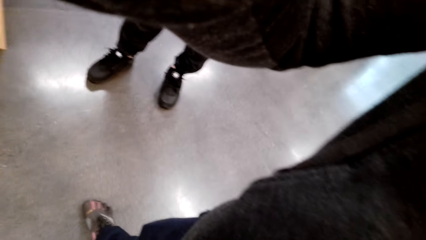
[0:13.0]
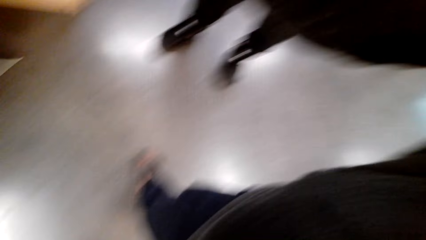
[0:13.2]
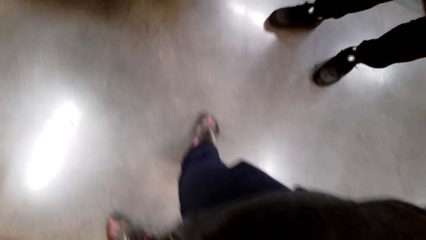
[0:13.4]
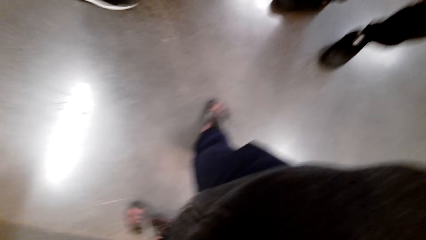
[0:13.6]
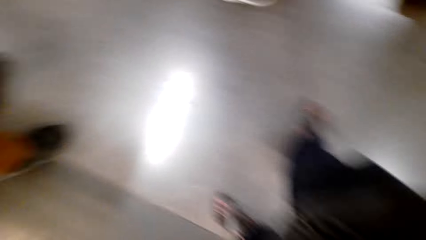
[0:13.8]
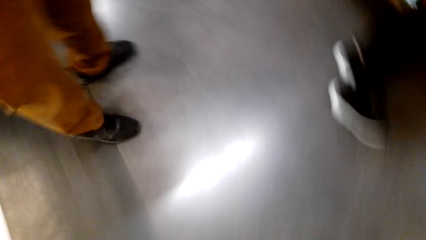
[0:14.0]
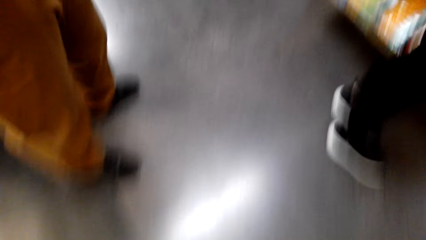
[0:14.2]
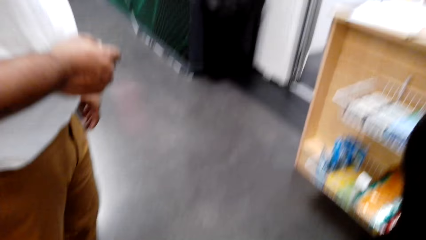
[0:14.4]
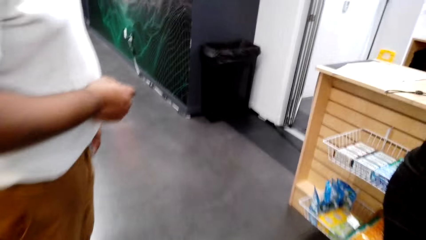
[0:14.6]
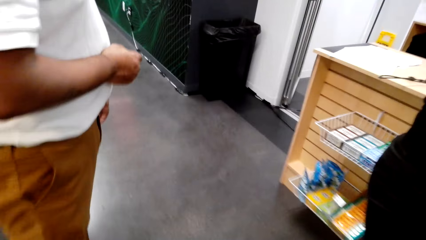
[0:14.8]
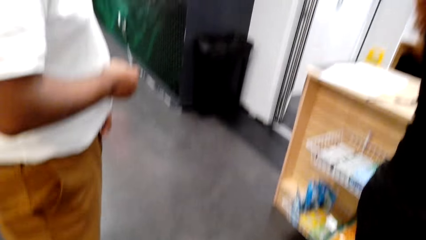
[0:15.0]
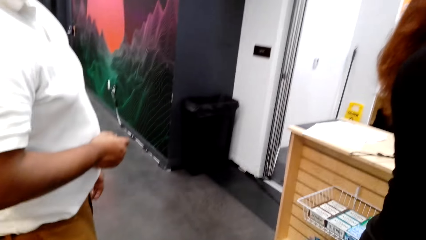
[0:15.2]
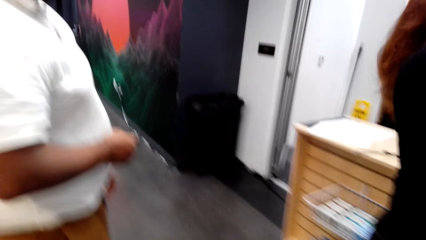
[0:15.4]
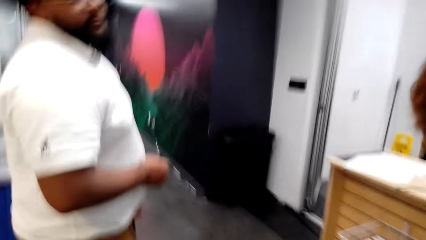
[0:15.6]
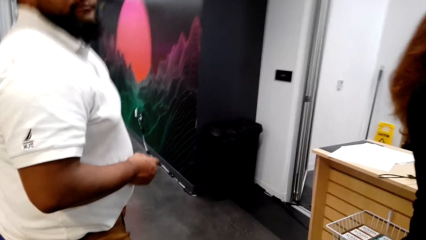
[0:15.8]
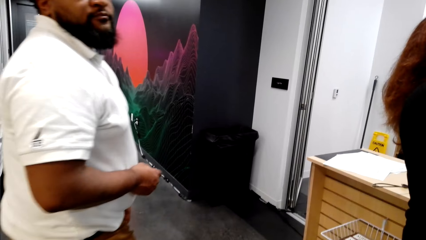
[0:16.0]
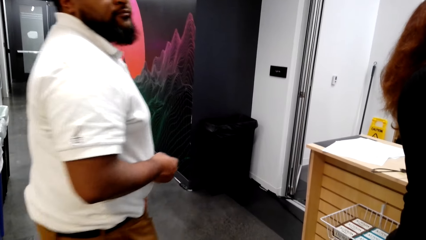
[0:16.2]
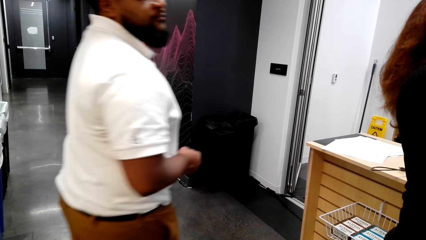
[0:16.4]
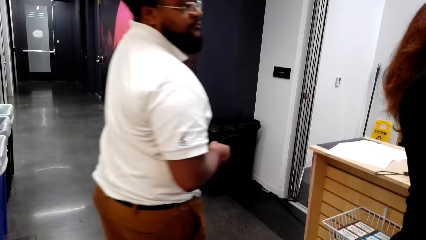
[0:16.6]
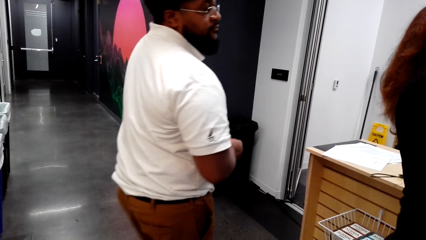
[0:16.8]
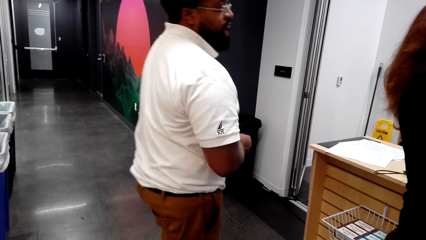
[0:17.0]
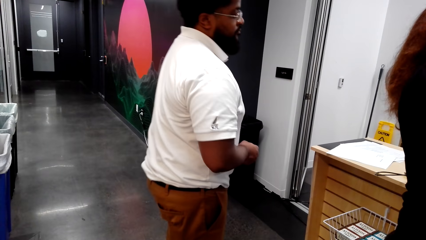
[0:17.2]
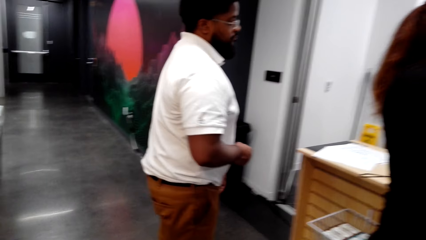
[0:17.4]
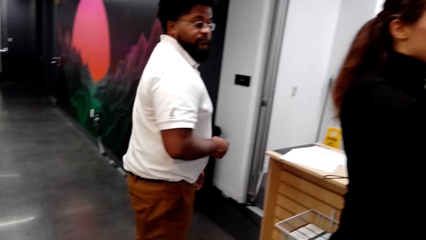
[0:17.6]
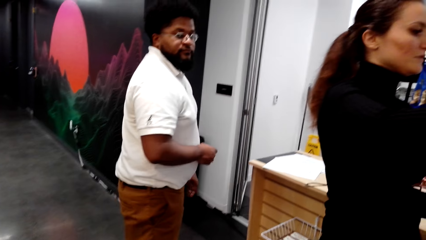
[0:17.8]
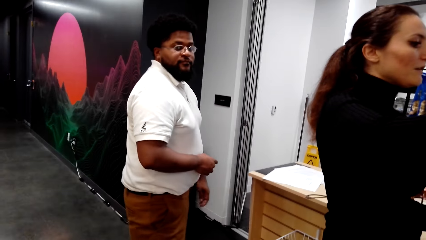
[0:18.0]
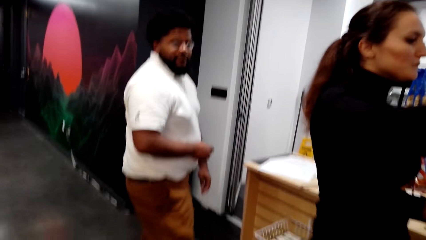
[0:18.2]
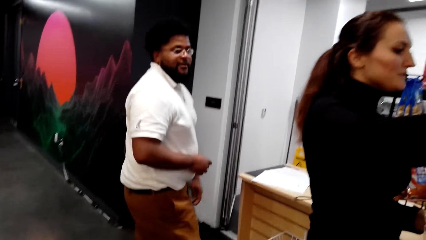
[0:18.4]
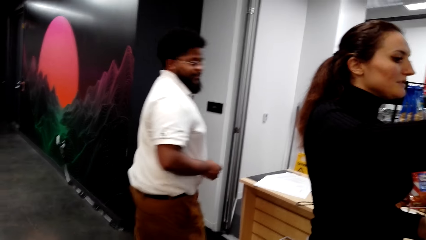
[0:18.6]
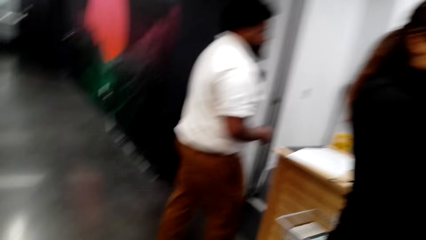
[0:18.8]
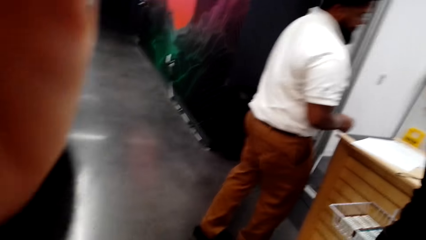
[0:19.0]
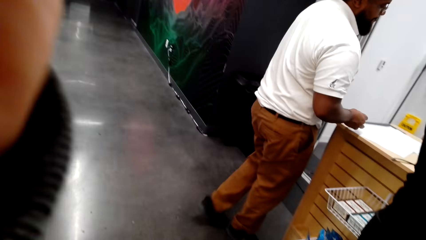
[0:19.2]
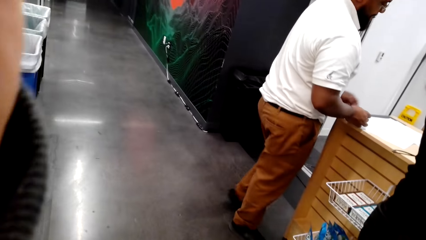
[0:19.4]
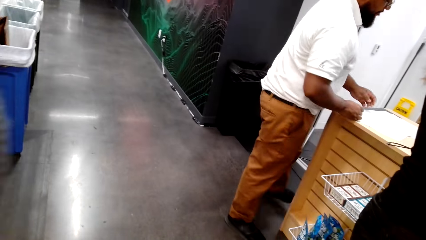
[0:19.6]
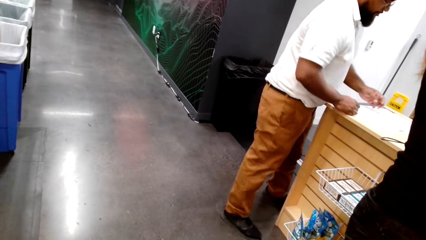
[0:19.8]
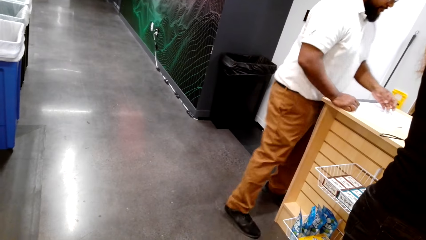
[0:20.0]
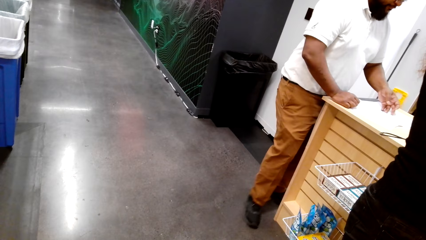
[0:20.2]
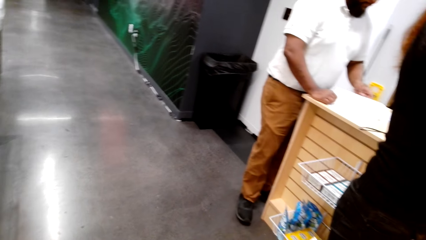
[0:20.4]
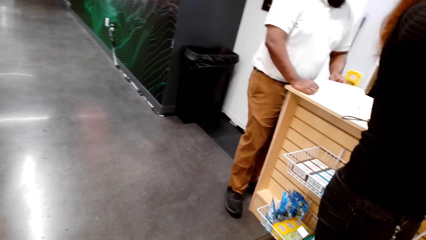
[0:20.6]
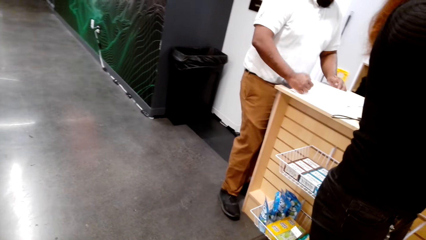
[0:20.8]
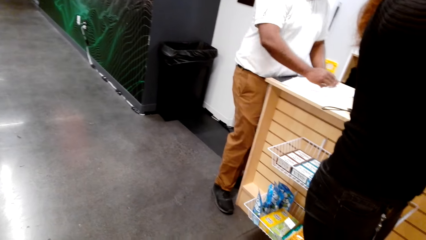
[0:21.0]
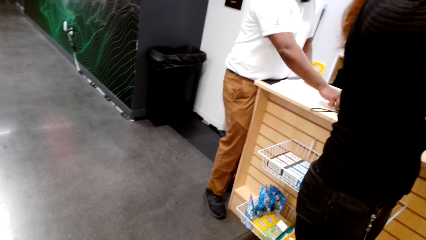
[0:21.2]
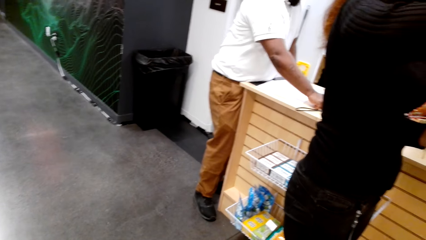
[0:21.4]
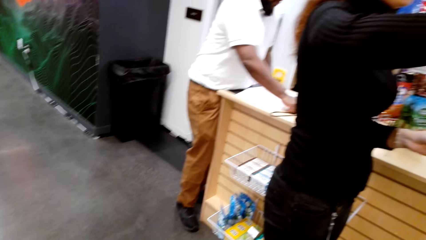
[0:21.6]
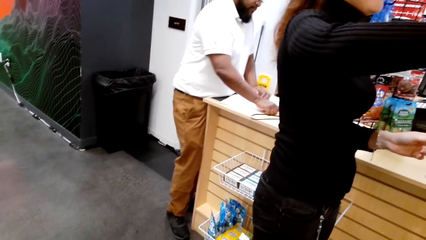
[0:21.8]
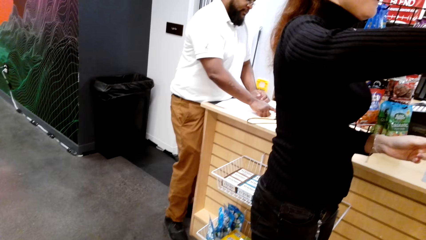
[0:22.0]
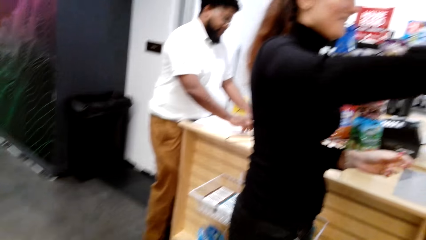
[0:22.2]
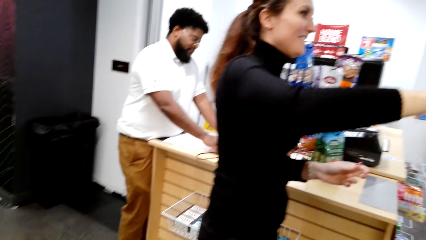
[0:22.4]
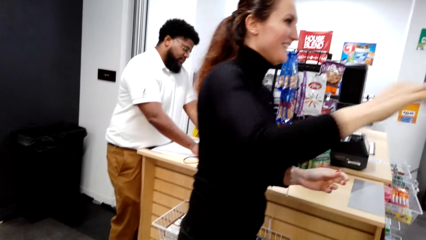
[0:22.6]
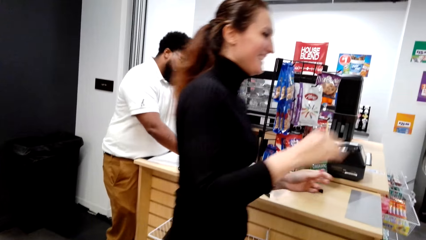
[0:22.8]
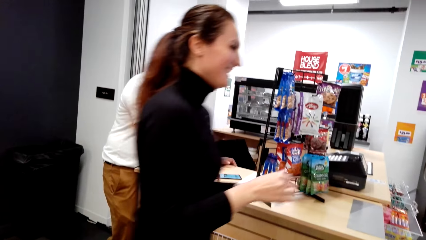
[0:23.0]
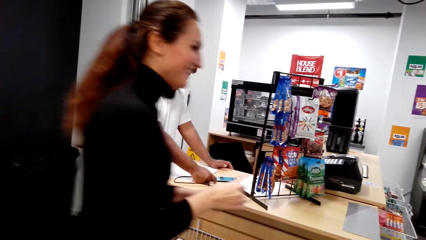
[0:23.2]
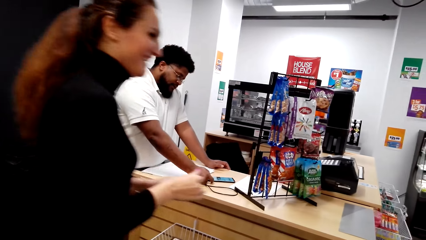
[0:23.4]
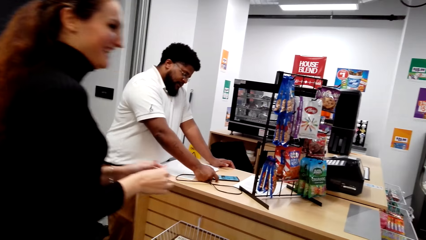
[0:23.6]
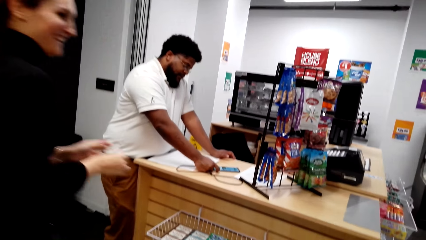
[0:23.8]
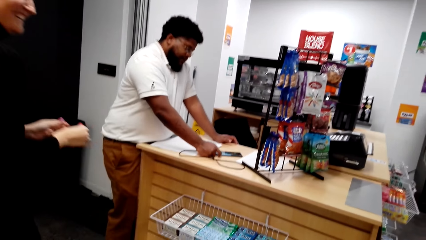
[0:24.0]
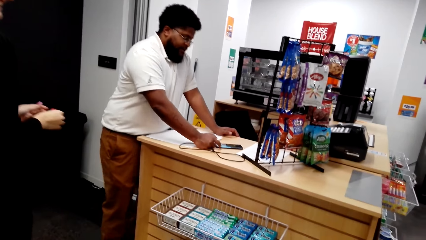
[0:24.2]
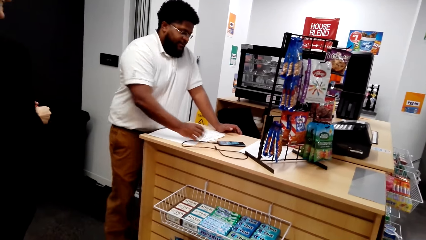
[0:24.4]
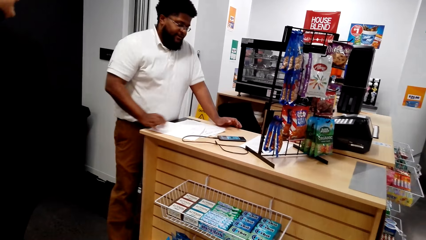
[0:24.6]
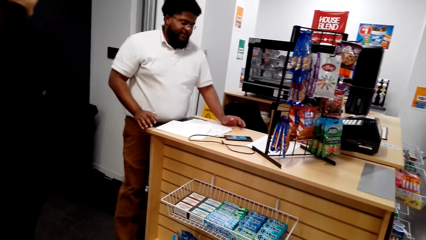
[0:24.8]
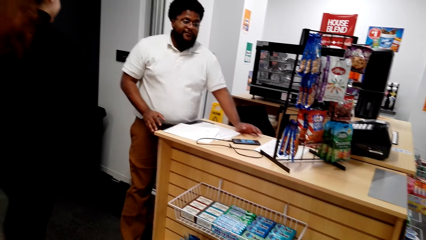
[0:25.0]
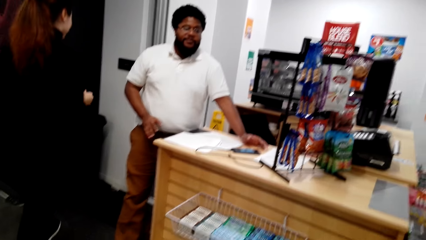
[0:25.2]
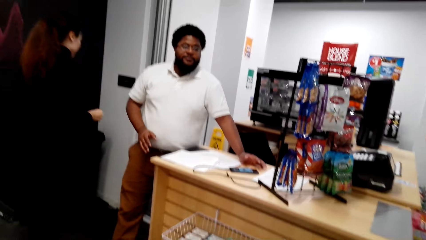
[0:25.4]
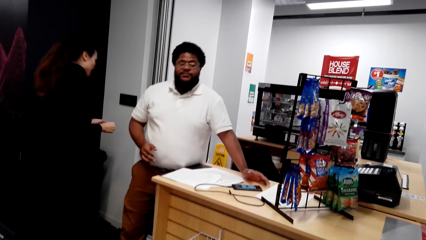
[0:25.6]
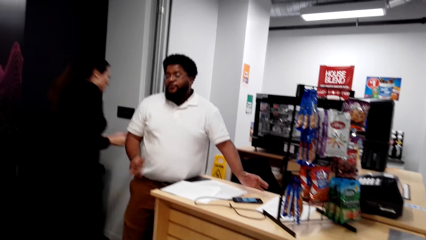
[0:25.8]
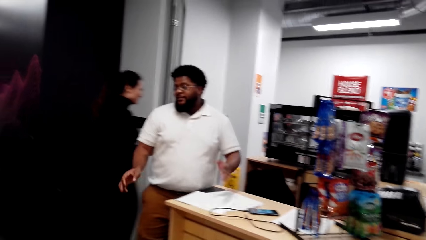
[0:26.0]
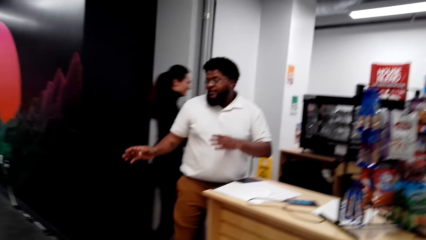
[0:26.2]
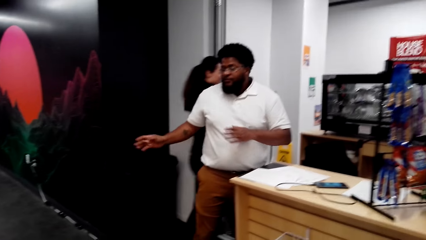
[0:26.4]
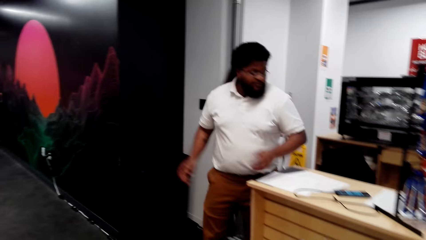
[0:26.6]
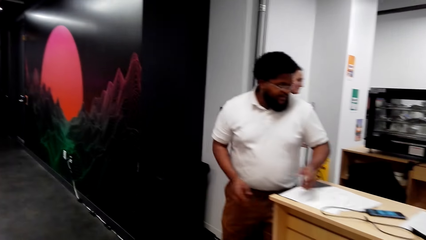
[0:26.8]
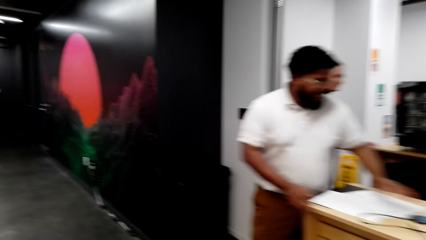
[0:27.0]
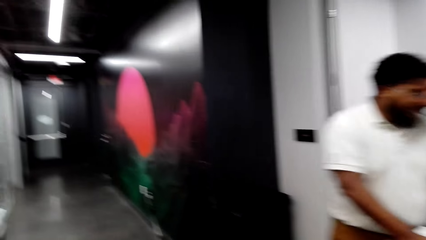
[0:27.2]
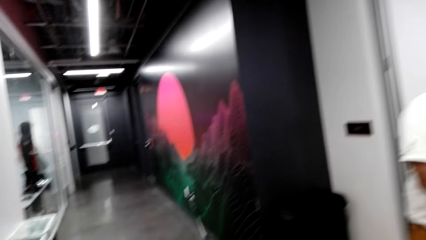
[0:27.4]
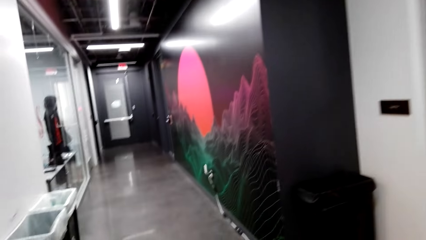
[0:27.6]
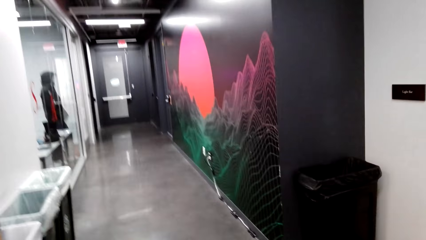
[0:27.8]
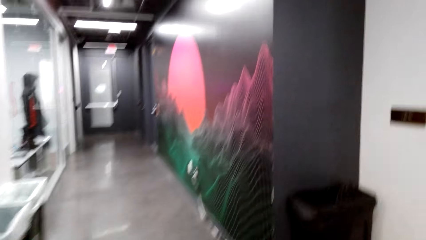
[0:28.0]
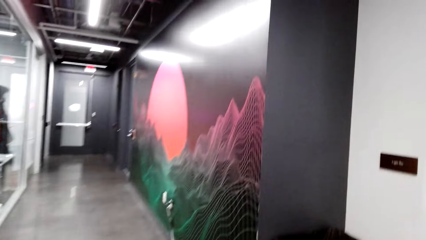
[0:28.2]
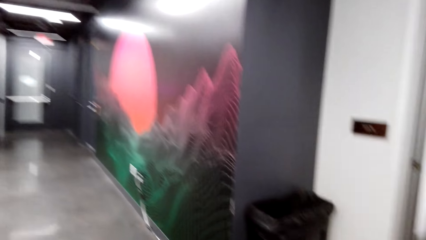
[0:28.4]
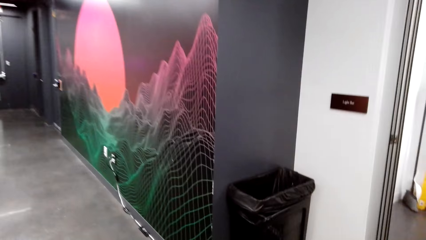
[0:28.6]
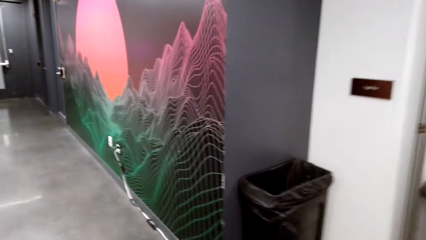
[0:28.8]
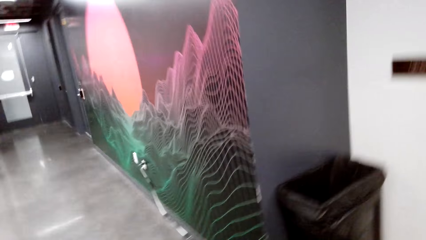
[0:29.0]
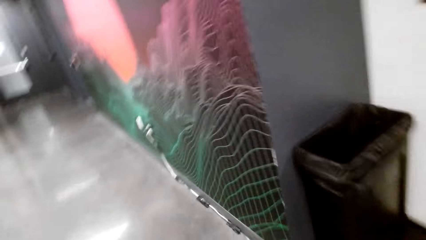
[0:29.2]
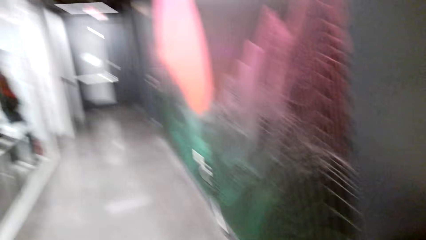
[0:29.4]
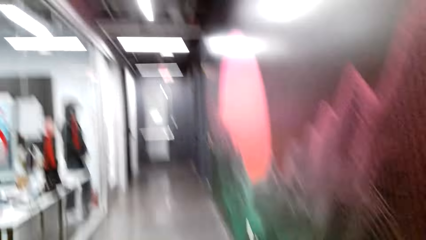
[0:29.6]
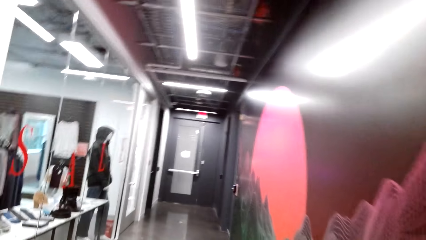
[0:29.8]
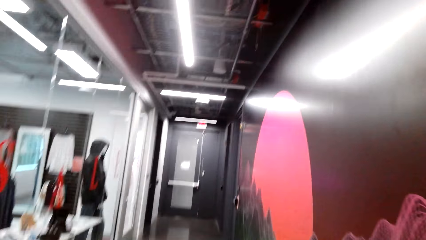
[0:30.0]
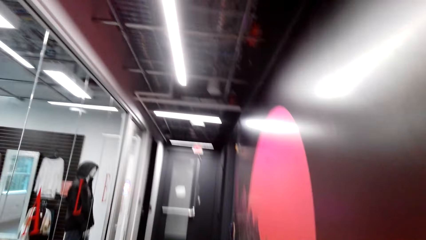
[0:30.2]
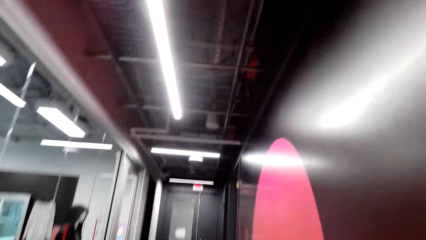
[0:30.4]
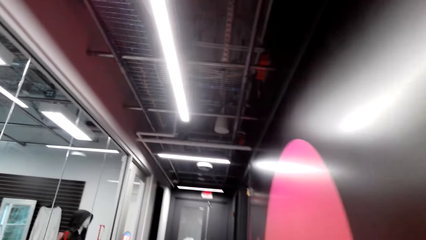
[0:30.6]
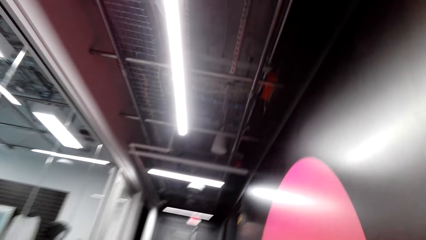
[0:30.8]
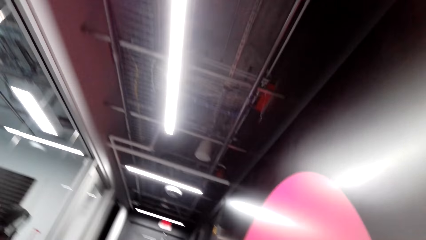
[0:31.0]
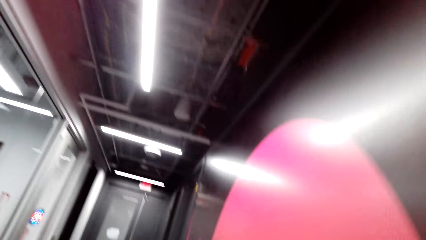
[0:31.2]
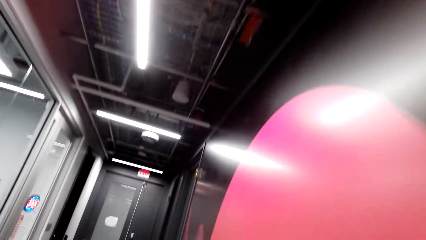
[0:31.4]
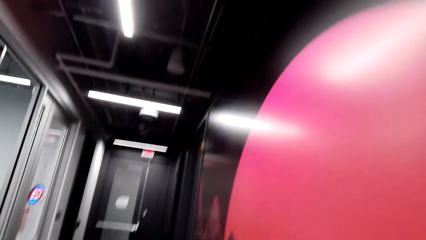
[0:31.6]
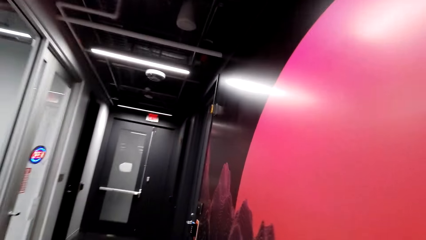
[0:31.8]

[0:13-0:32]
A person stands across the store. Another person stands across the store. Someone talks to the camera wearer. The camera wearer walks across the store.
